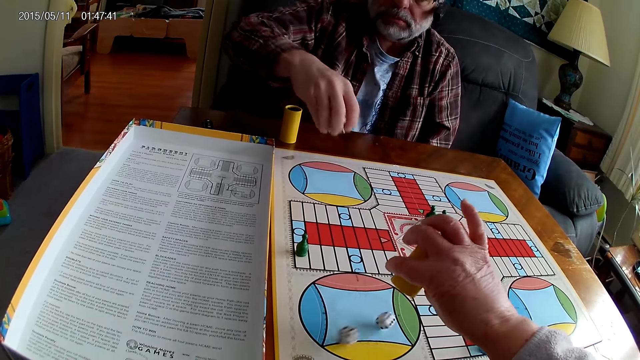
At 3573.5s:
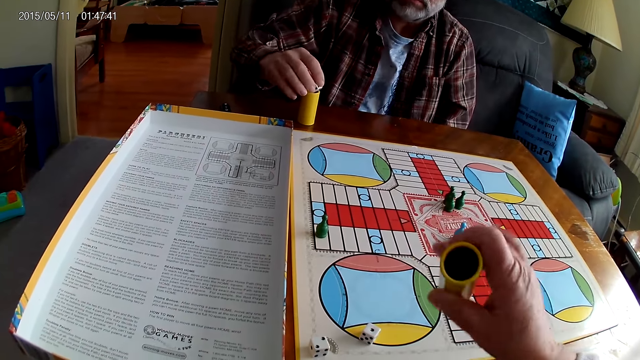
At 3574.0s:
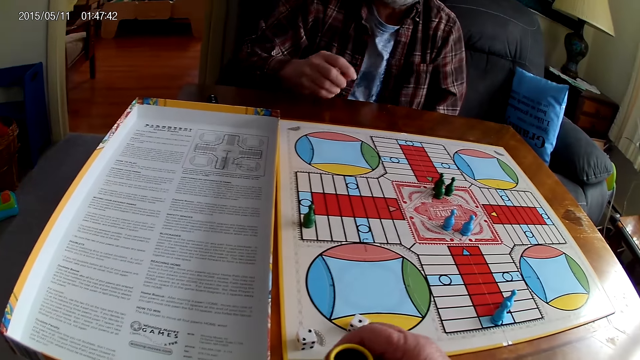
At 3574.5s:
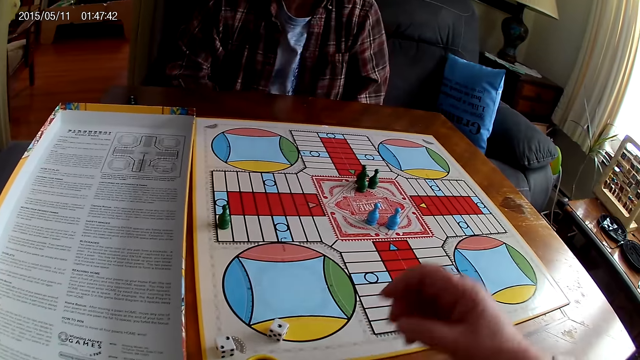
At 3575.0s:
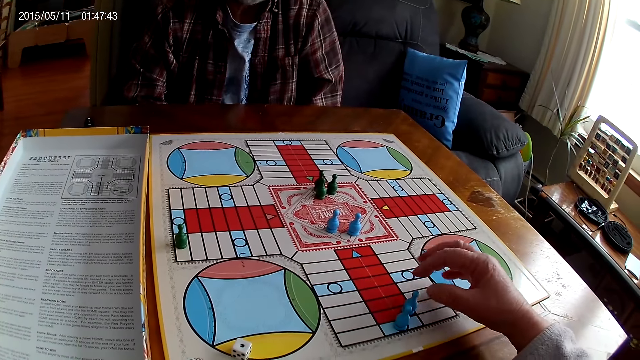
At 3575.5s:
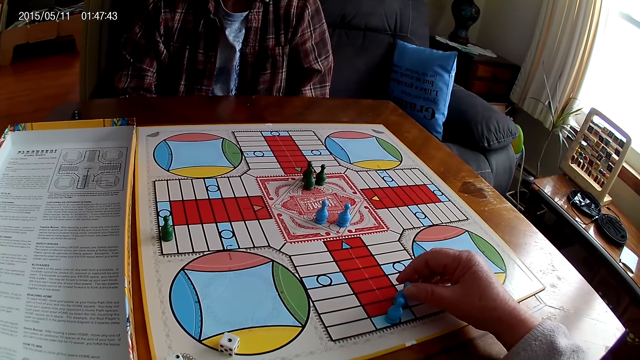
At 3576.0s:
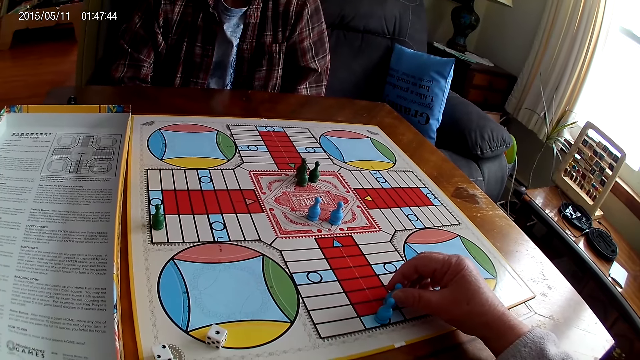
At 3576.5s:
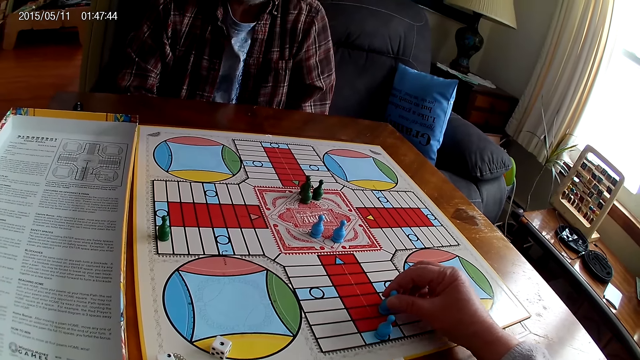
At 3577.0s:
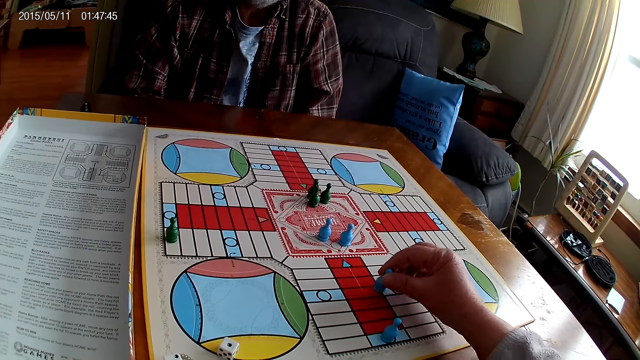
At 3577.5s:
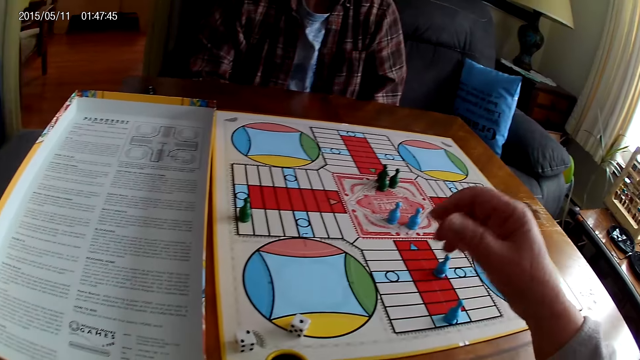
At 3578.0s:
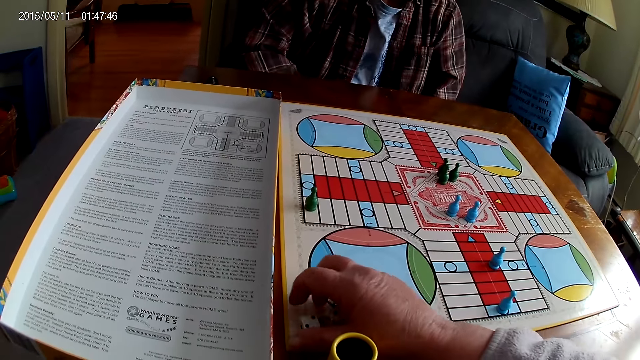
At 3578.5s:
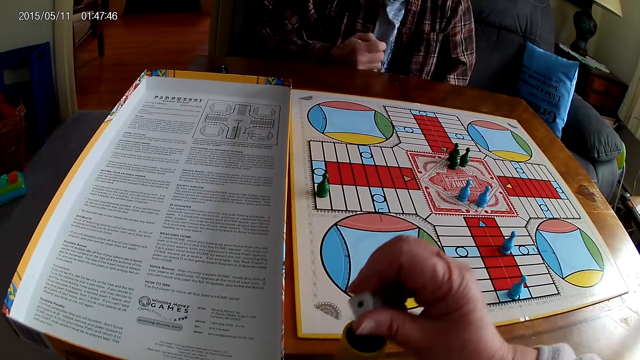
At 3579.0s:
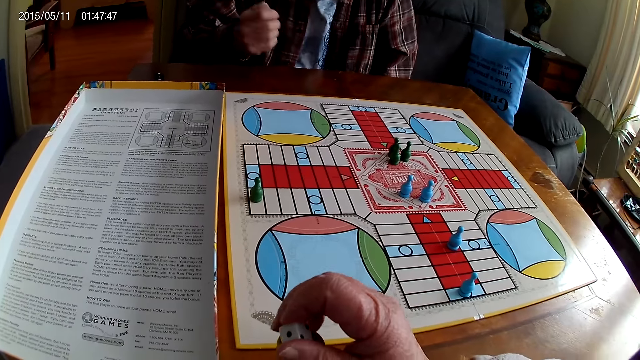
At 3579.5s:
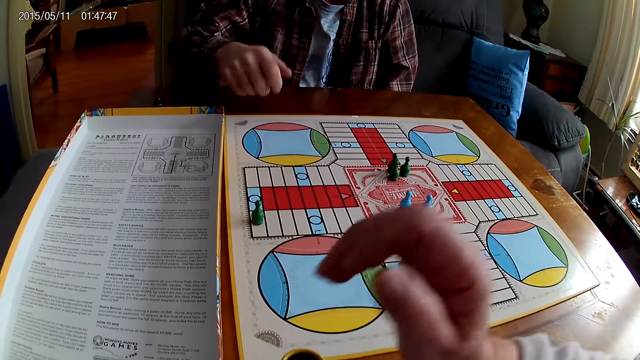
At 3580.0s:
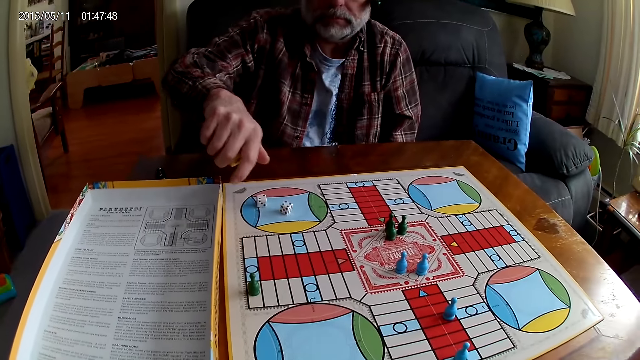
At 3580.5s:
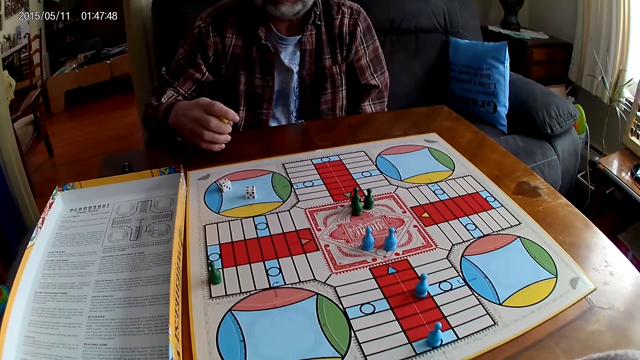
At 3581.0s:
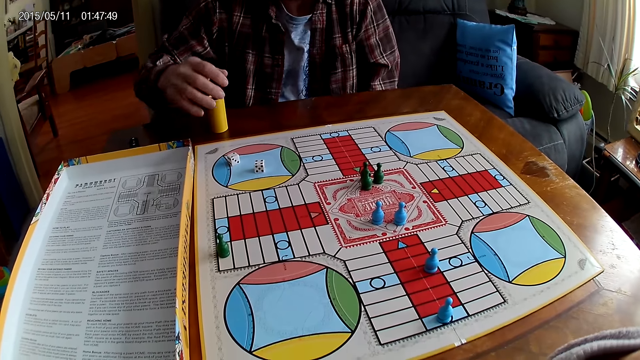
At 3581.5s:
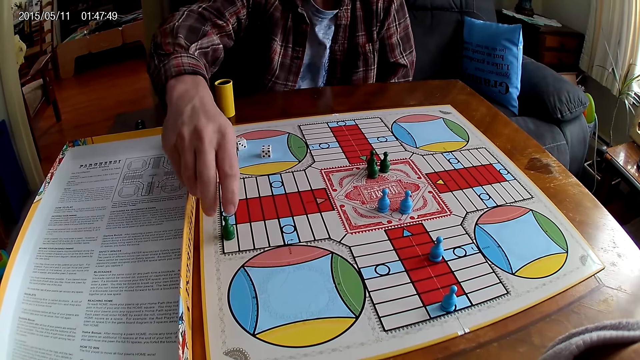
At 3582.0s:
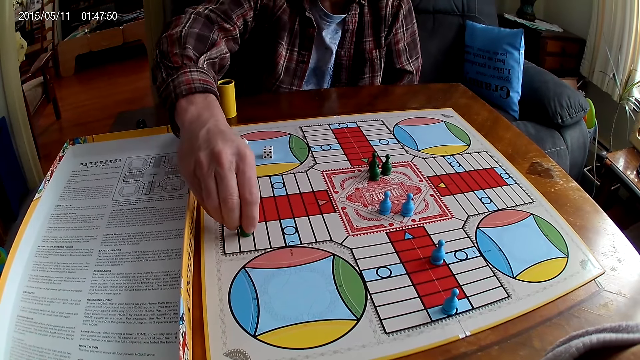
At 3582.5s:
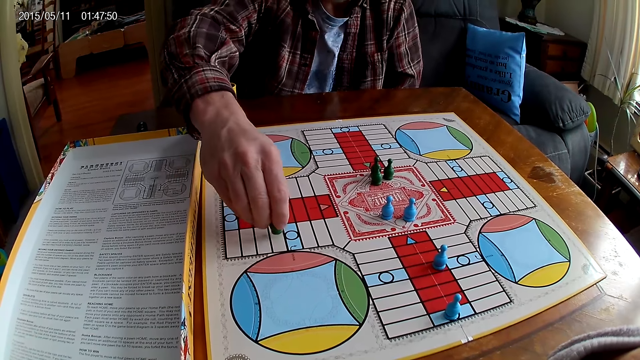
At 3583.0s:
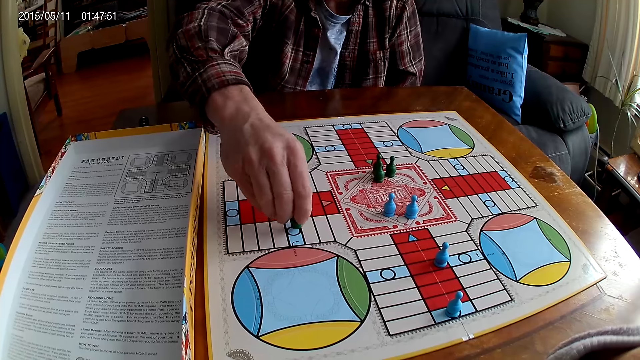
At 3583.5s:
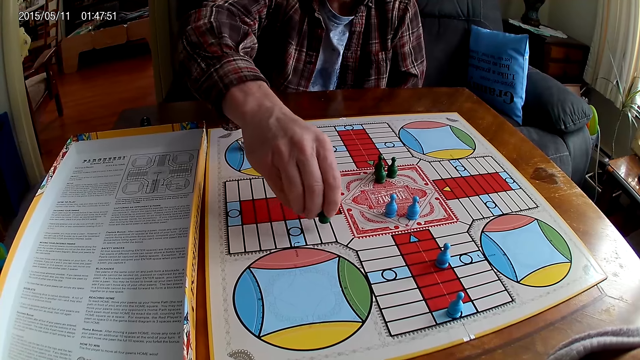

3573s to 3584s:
A man takes the dice from the Ludo board with the right hand. The camera wearer plays Ludo. They pour the dice on the board. The man puts the dice in the container or dice shaker. The camera wearer drops the container on the Ludo board. The man holds the dice shaker. The camera wearer picks up a Ludo pawn. They count steps on the Ludo board with chess, move the Ludo pawn, and place the Ludo pawn on the board. They take the dice from the Ludo board with the right hand. The man stares at the board. The camera wearer puts the dice in the container. The man shakes the dice shaker, plays Ludo, and pours the dice on the board. The camera wearer adjusts the camera. The man drops the container on the table. The camera wearer stares at the board. The man picks up a Ludo pawn and moves the Ludo pawn on the board.

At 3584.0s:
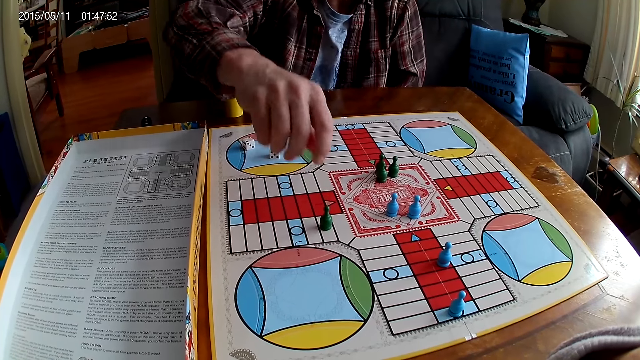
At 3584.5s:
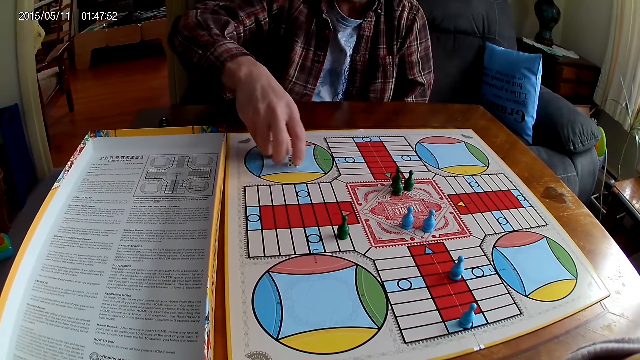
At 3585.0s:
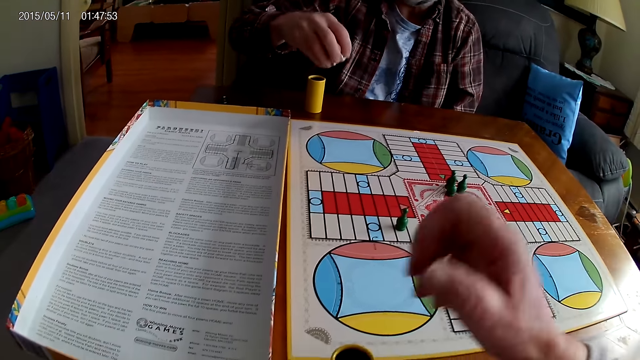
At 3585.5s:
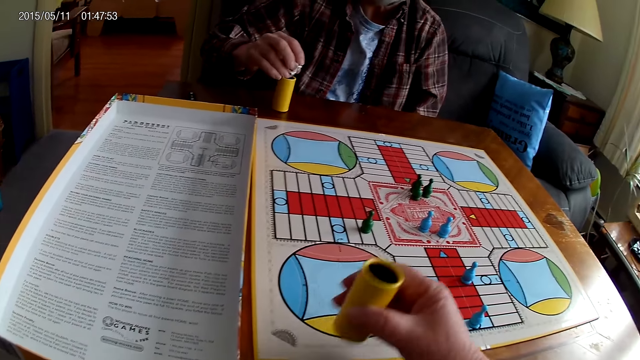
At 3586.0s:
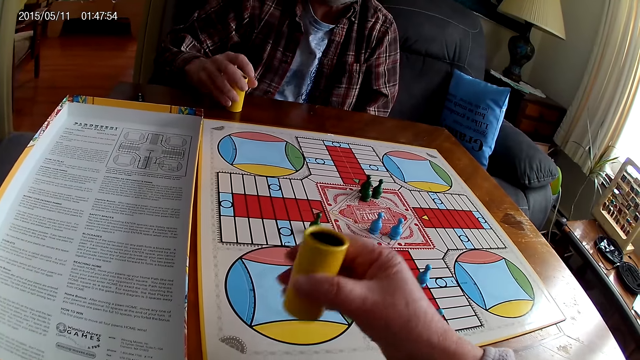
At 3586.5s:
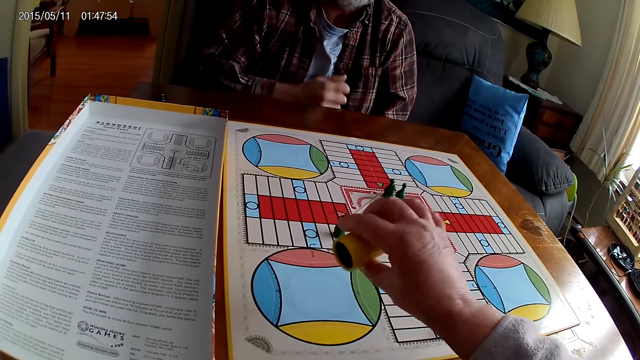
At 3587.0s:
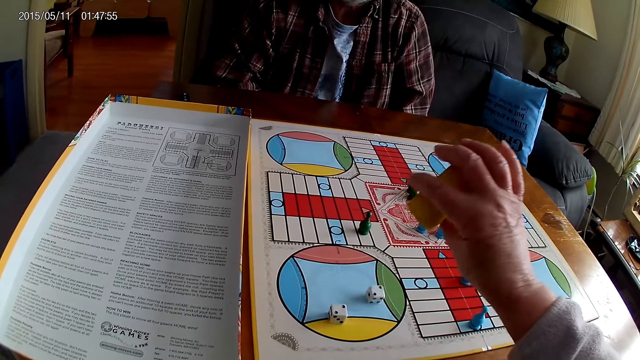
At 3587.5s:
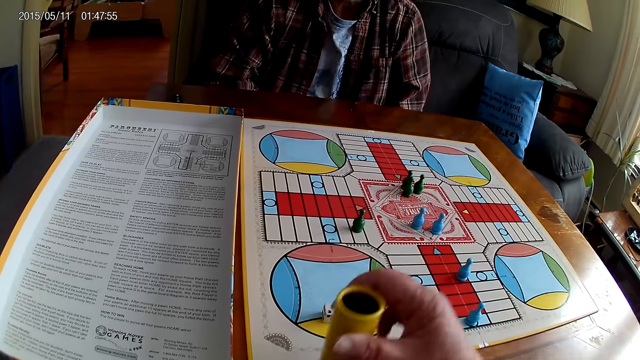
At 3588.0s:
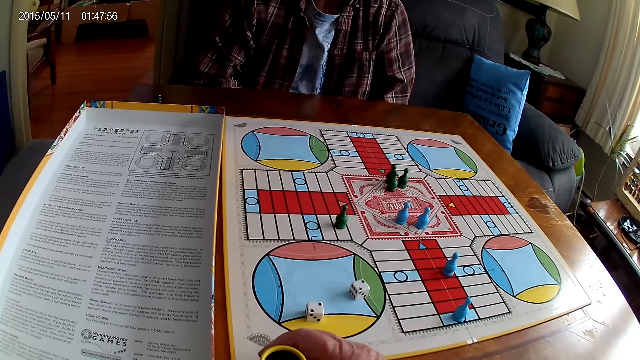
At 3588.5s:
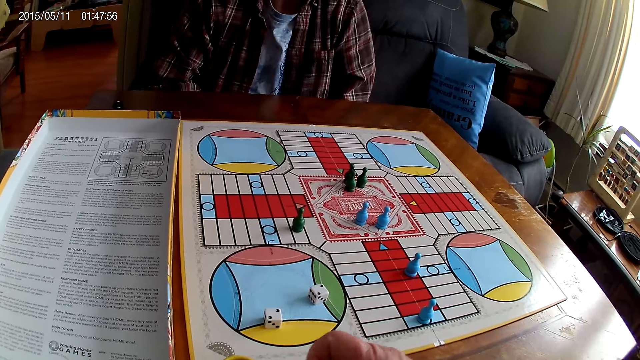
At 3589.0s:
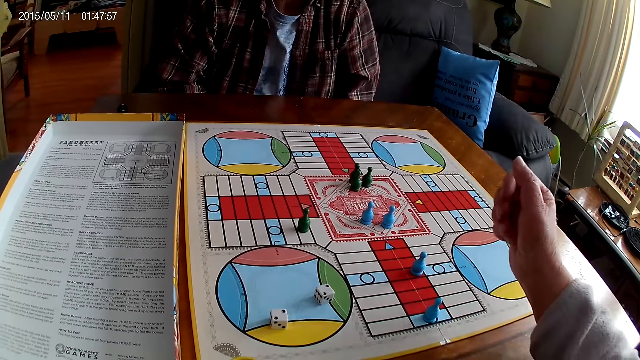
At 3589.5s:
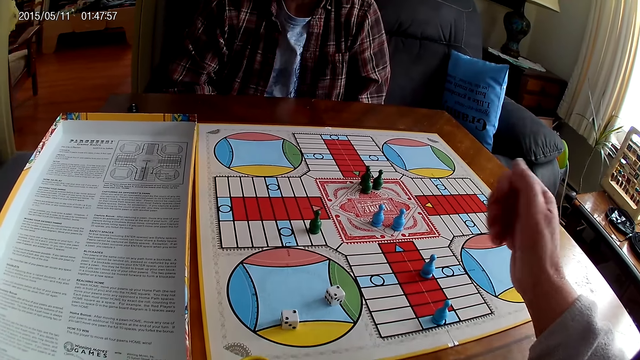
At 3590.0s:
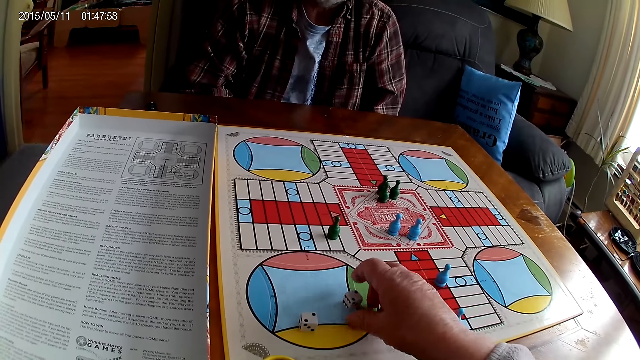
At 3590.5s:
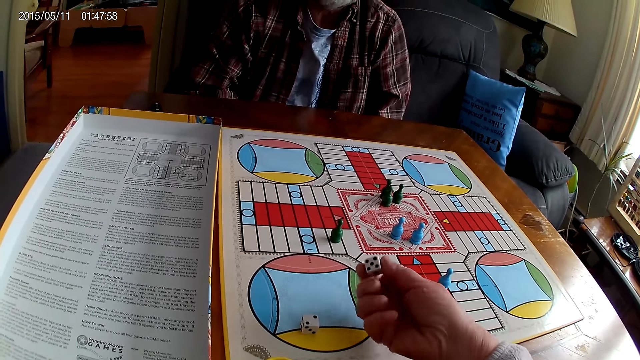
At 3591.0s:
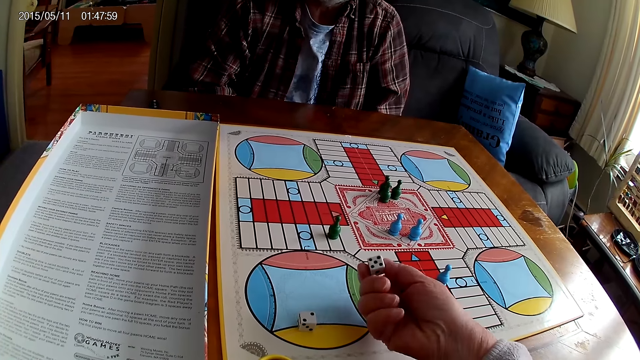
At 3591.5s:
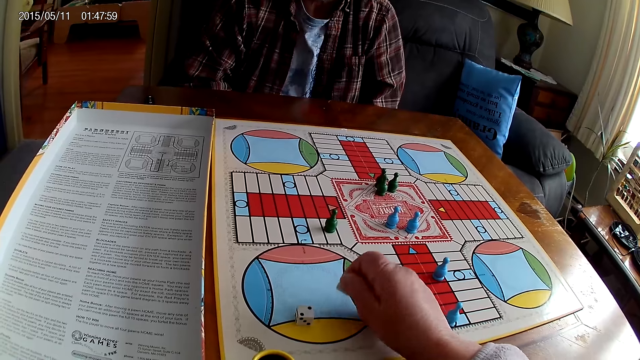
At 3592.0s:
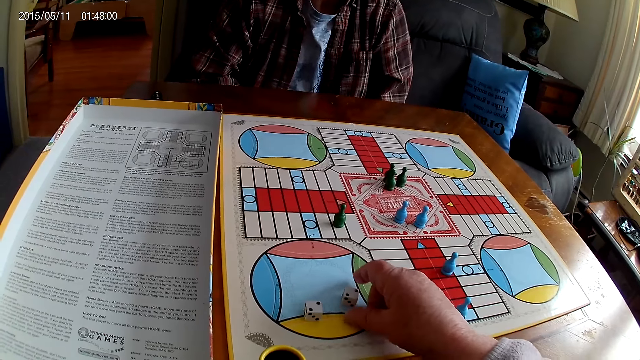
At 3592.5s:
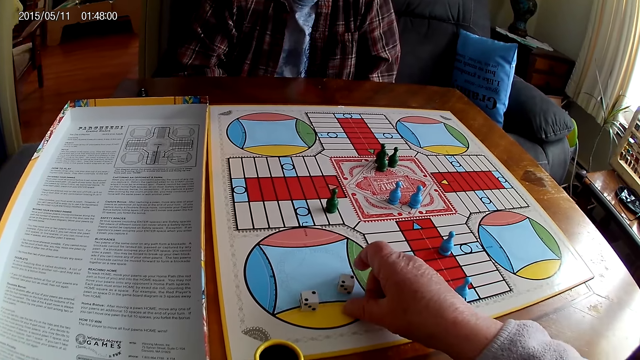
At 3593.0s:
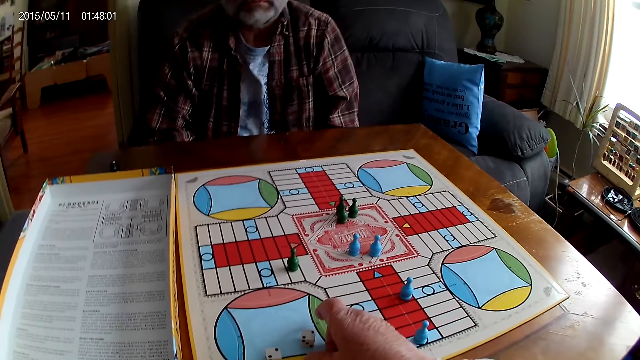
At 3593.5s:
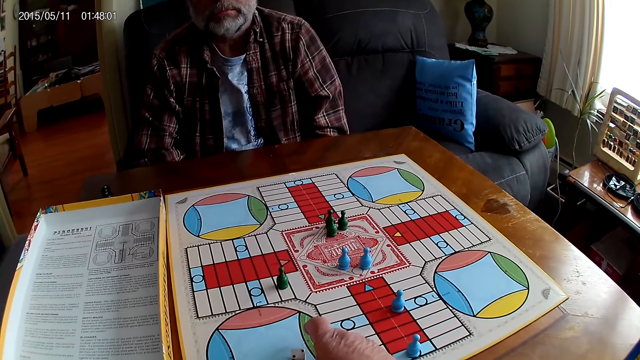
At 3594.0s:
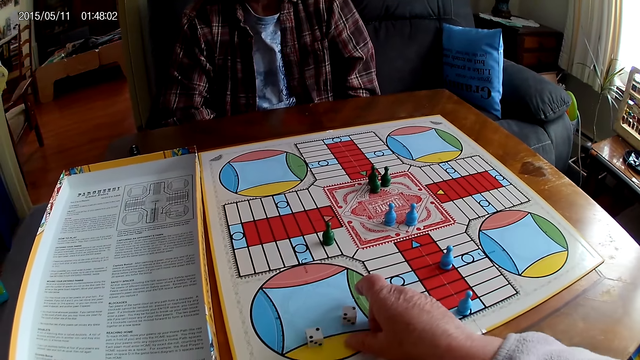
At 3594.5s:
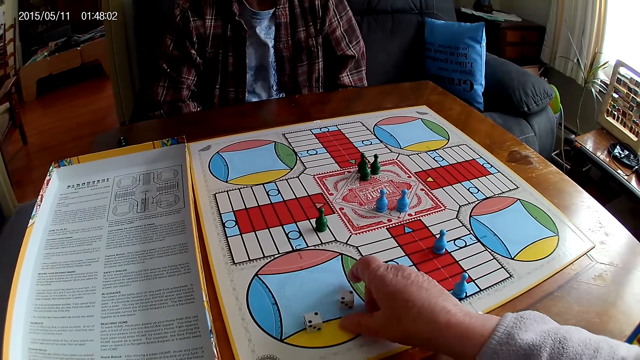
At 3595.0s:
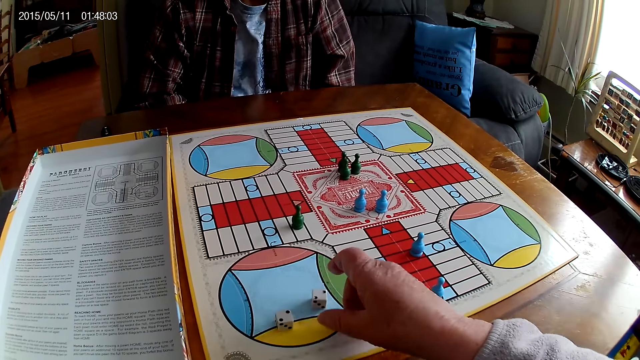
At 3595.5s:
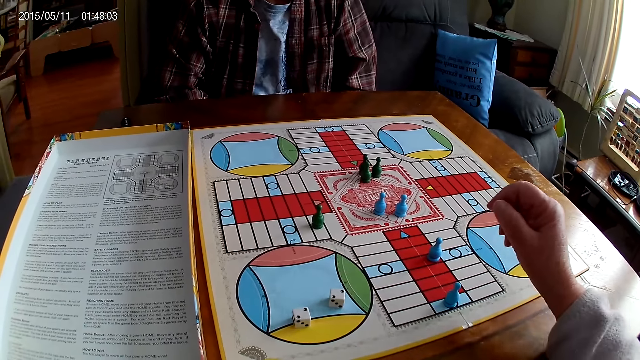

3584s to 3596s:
A man places the Ludo pawn on the board. The man takes the dice from the Ludo board with the right hand. The camera wearer picks up a dice shaker. The man places the dice into the dice shaker. The camera wearer shakes the dice shaker. The man picks up the dice shaker and holds the dice shaker. The camera wearer plays Ludo and pours the dice on the board. The man stares at the board. The camera wearer places the dice shaker on the board. They pick up the die, touch the dice, look at the dice, and put the dice on the board. They stare on the board.
